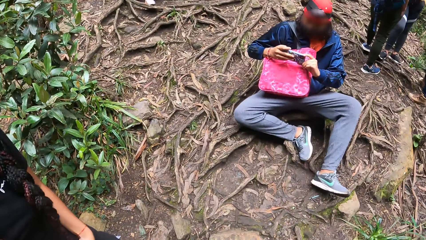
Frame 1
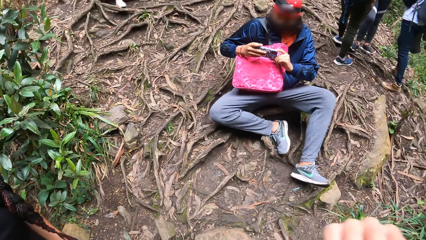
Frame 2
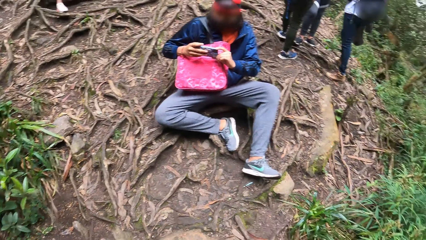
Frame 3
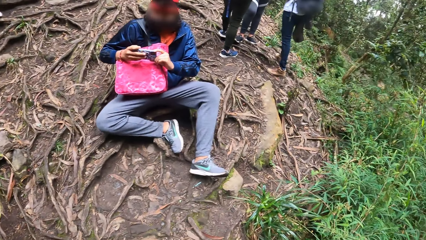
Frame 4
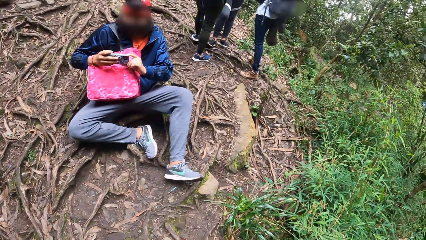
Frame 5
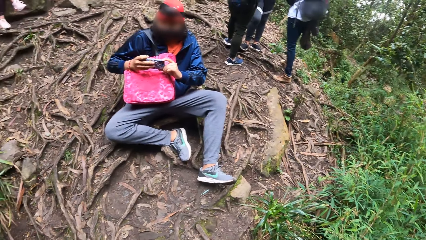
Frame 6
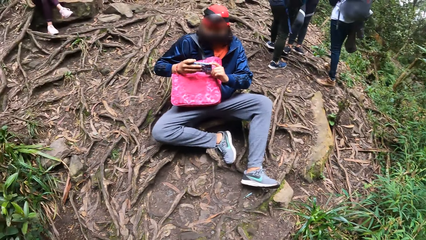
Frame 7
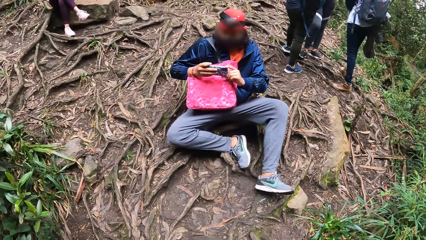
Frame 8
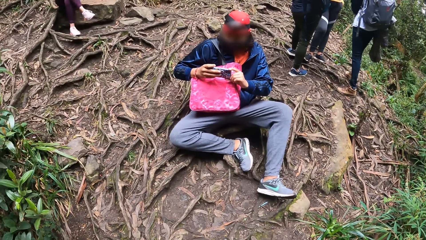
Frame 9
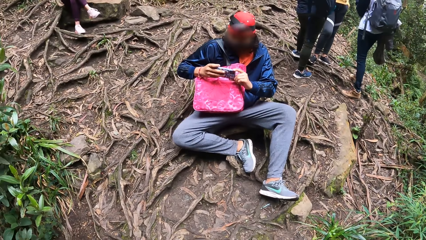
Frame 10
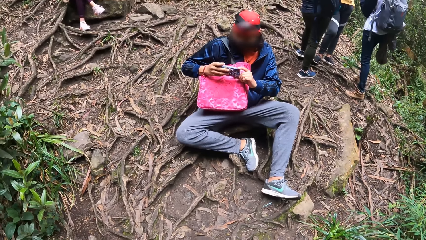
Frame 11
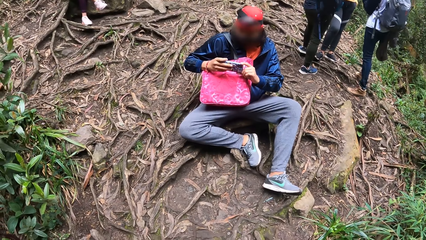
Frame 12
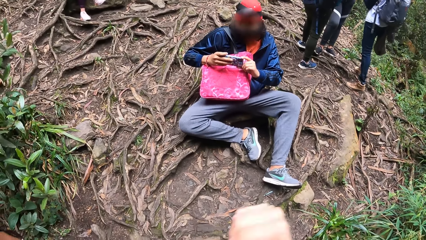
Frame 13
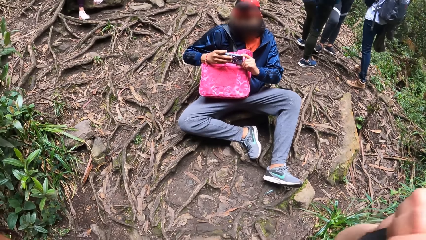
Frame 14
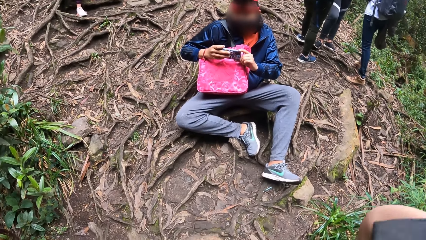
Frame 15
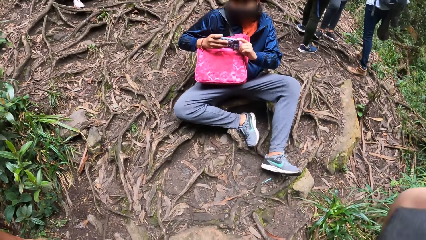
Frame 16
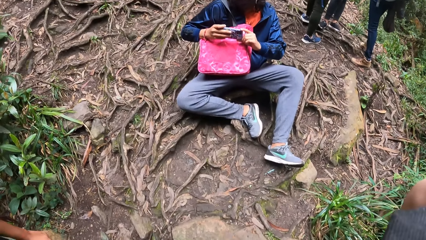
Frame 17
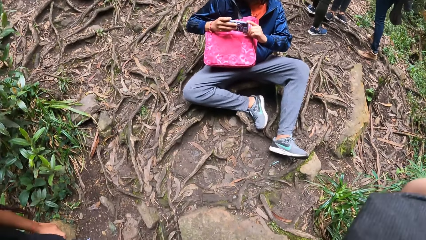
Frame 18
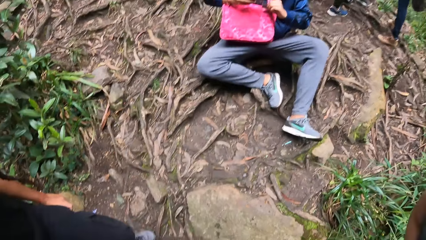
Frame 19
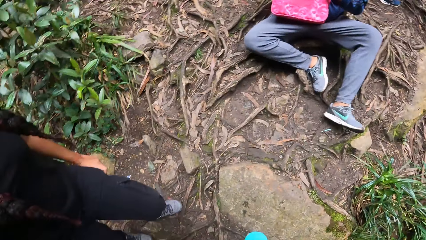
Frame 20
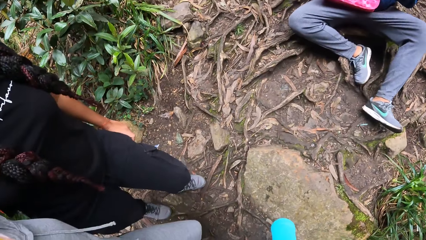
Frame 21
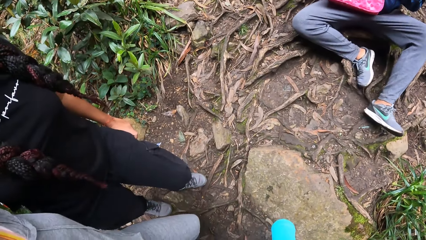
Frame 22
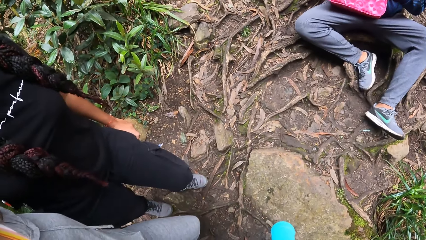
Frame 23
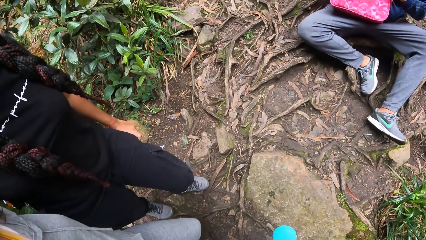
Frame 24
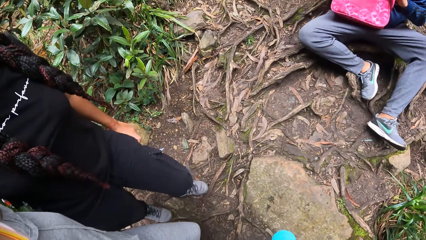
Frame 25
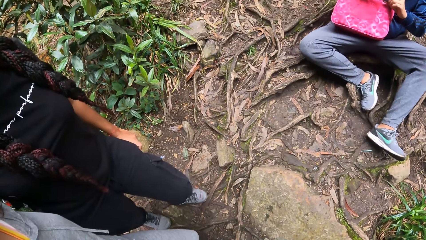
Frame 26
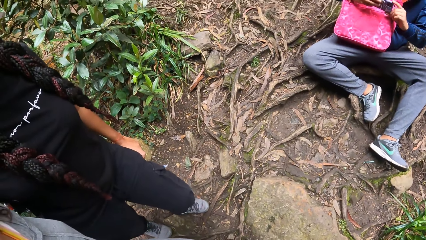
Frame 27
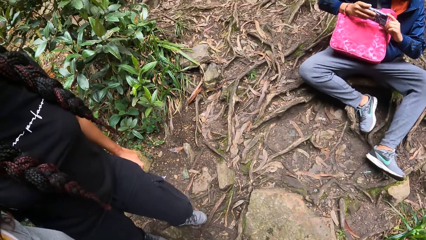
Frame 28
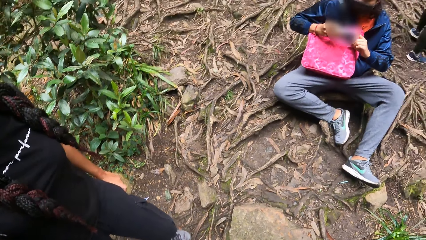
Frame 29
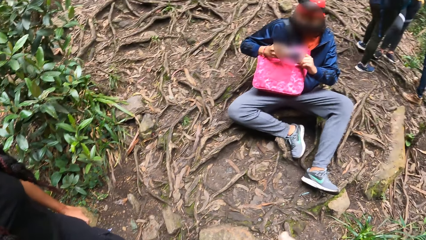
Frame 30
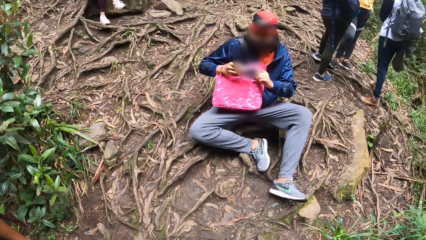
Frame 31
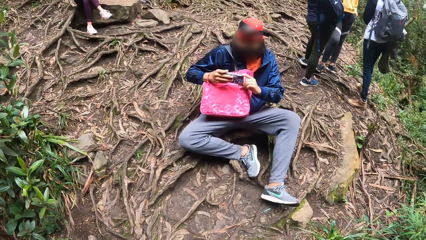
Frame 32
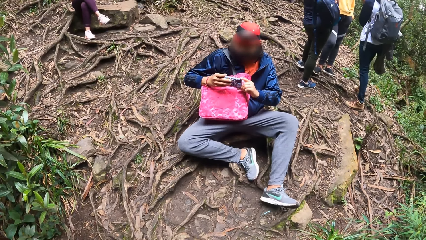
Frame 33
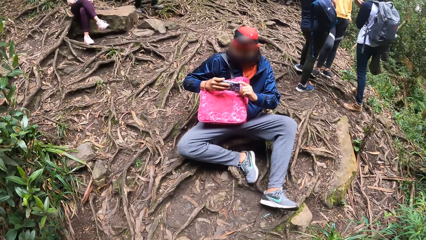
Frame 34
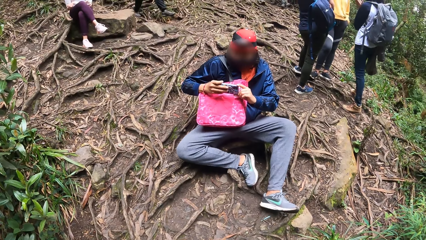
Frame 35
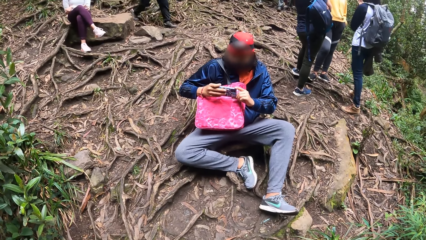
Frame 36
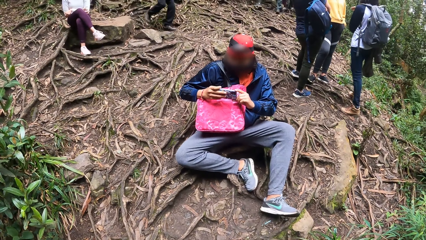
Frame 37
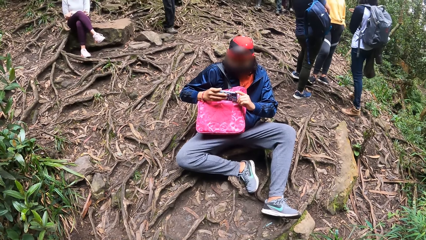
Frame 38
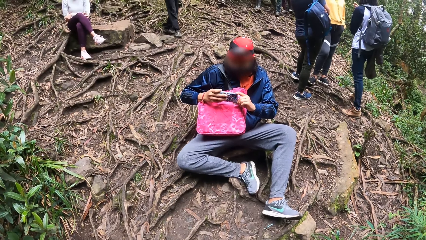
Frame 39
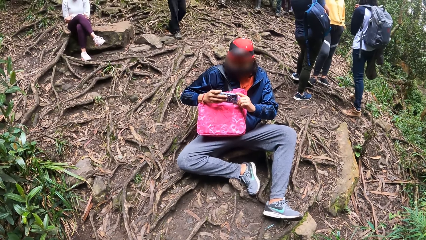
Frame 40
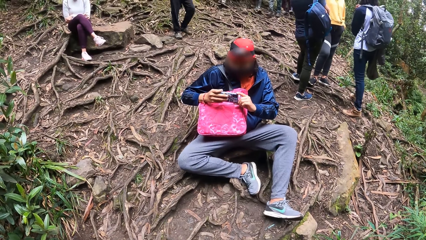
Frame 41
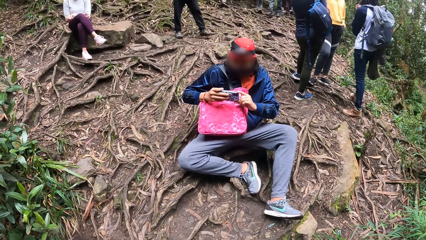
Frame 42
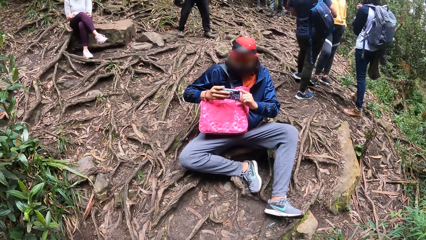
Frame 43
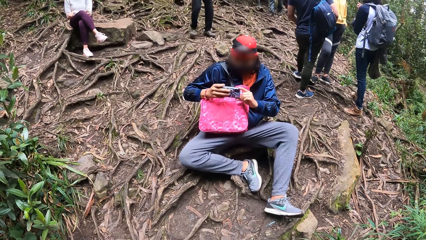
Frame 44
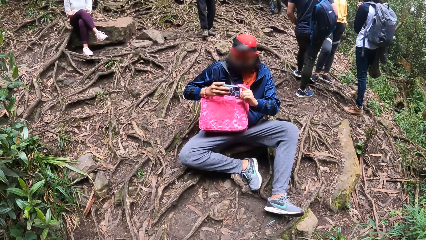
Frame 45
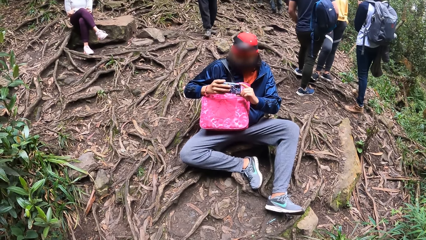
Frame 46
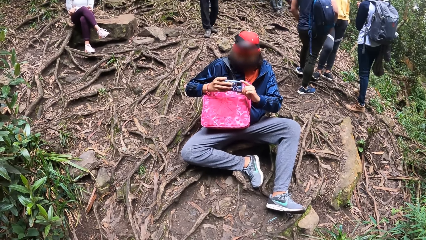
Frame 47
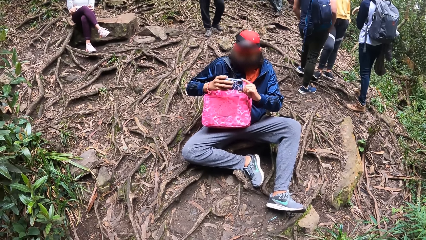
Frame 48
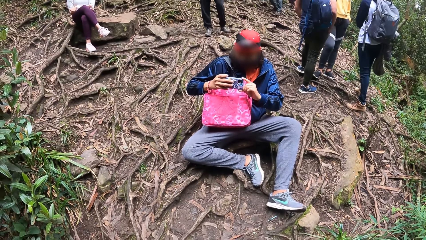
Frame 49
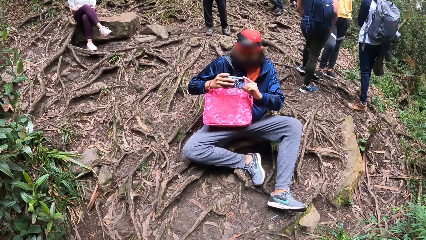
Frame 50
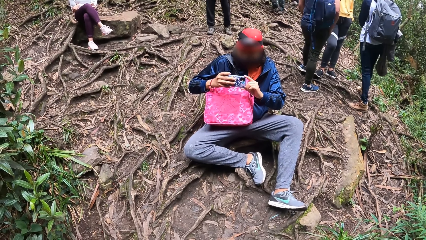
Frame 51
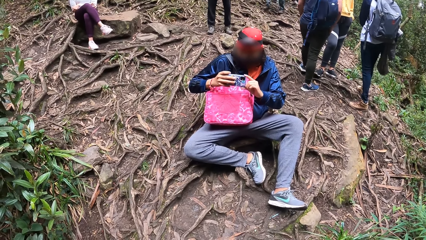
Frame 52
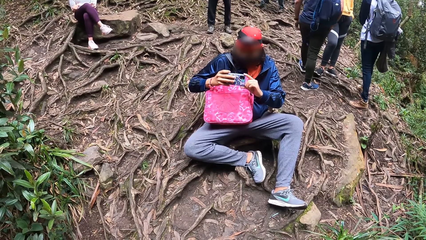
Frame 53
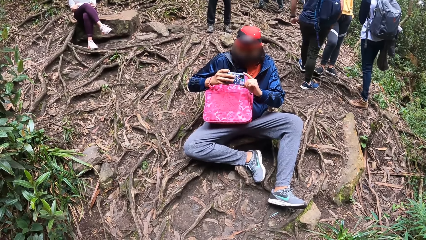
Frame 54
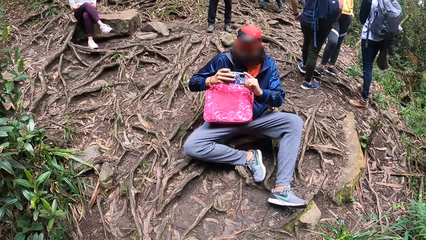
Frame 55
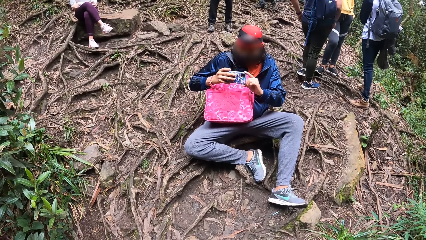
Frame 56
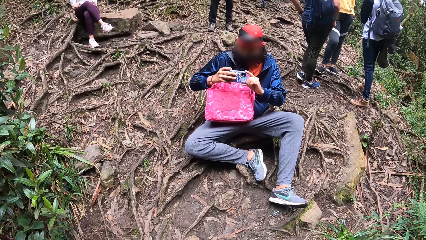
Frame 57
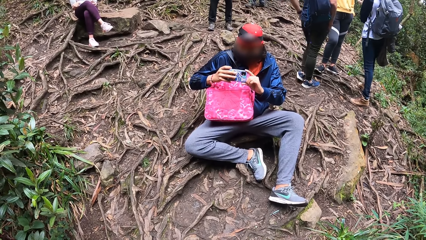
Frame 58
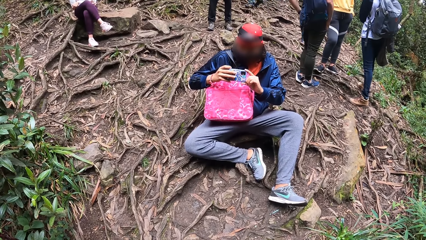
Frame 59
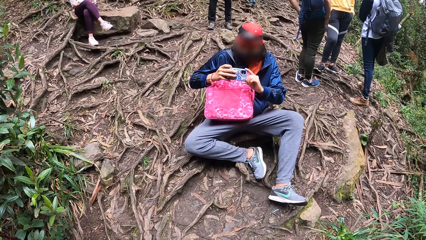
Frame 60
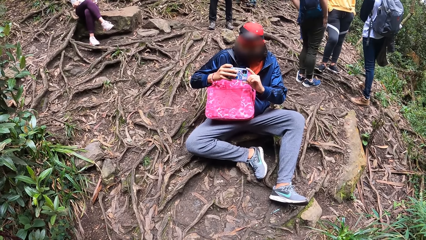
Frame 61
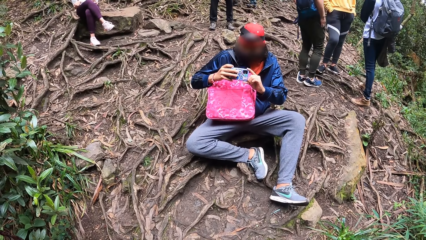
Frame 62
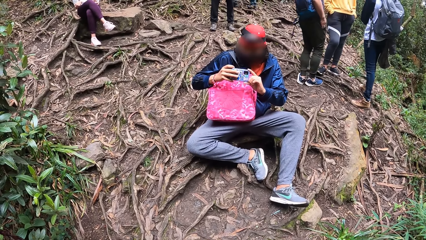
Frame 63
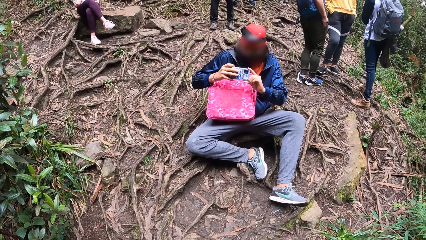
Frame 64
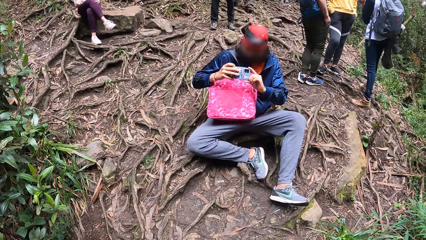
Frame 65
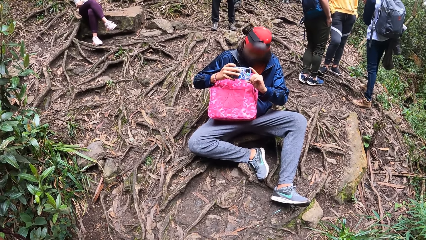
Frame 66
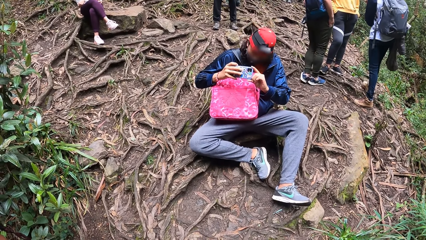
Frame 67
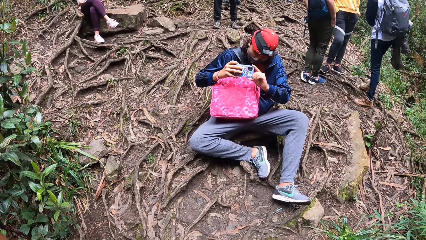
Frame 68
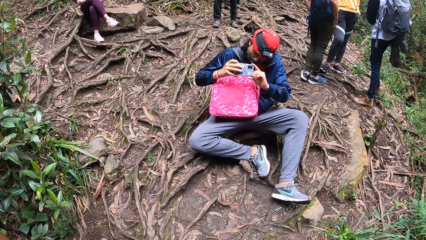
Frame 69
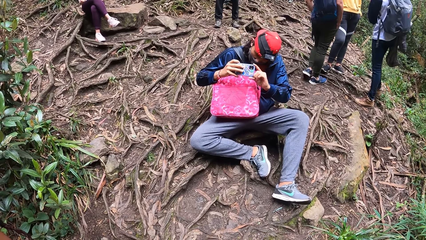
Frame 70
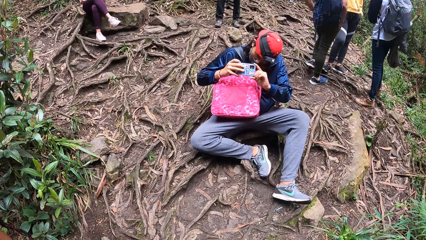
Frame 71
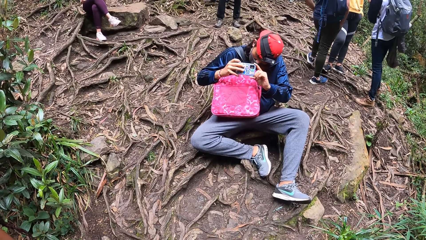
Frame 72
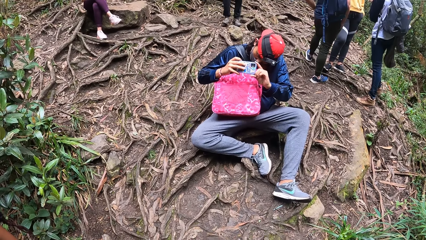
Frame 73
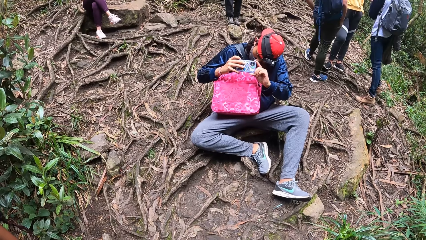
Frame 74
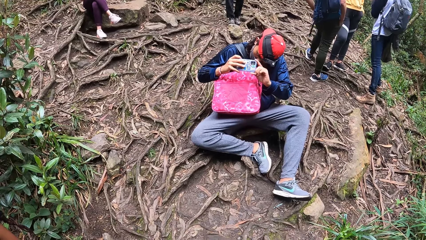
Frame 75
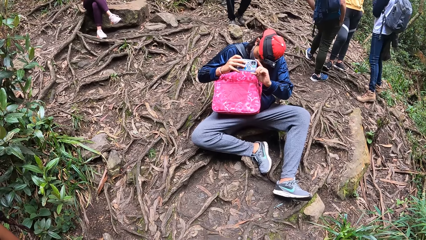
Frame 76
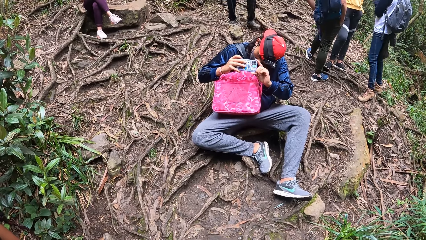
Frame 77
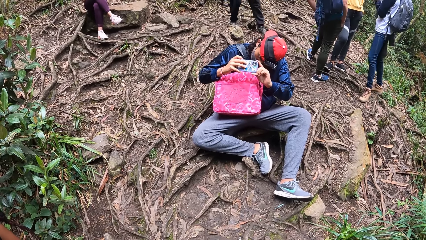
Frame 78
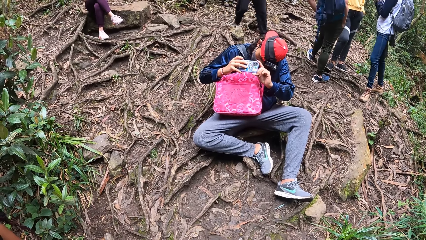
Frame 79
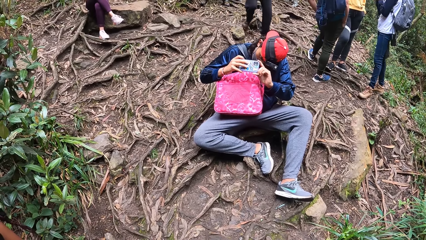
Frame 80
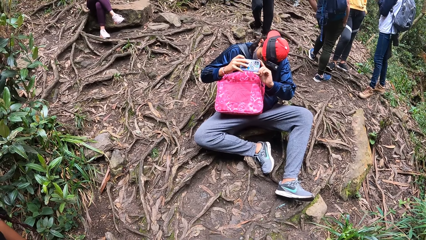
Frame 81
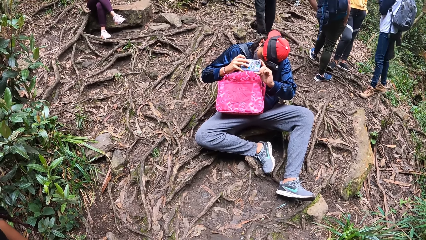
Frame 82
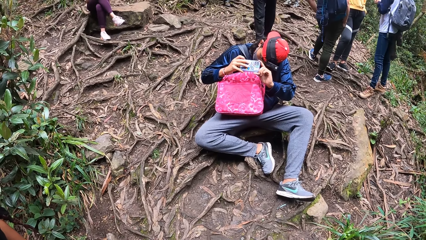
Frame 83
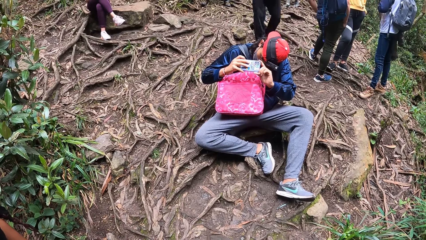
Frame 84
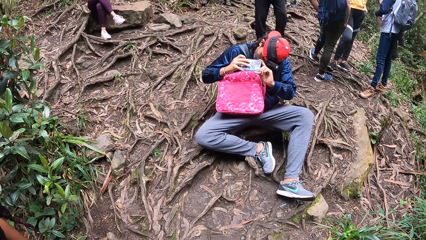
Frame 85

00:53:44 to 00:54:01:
A man snaps the camera wearer, a woman and another woman with a phone in his hands. The camera wearer moves the right hand. The man takes a picture with the phone.
